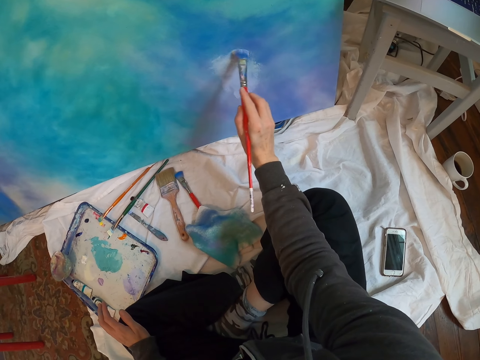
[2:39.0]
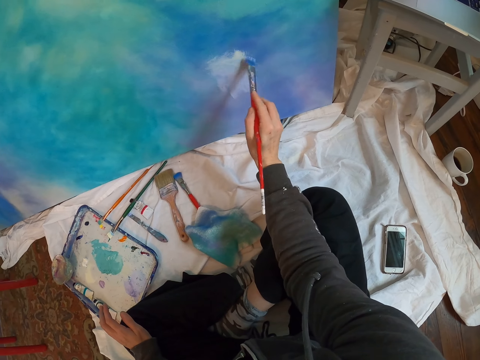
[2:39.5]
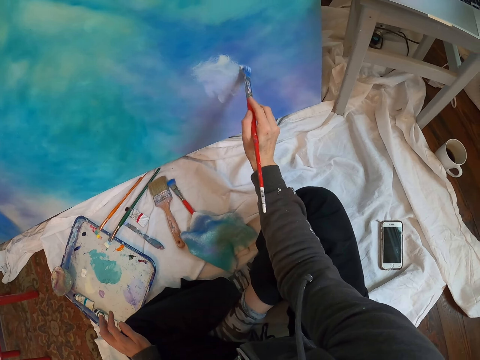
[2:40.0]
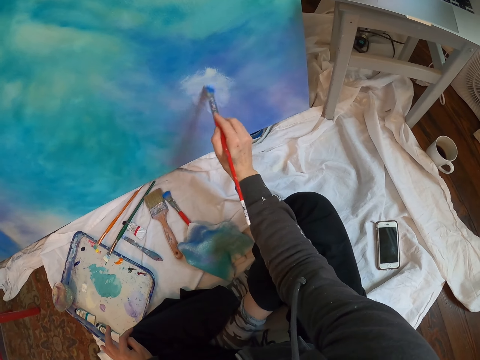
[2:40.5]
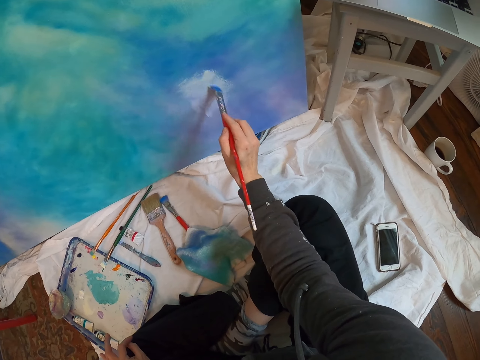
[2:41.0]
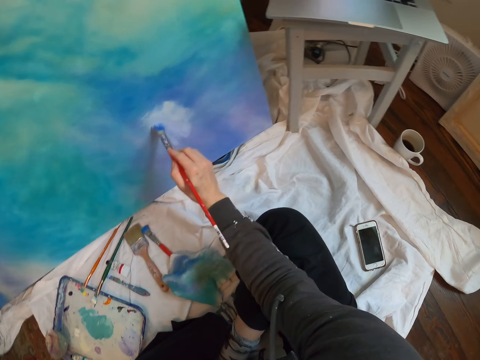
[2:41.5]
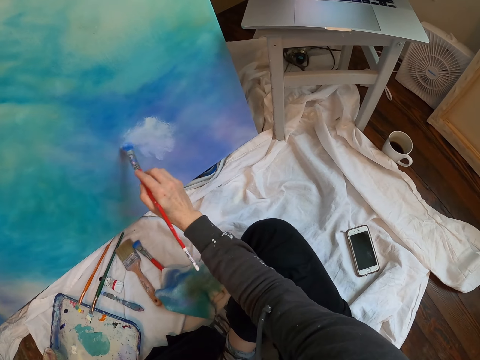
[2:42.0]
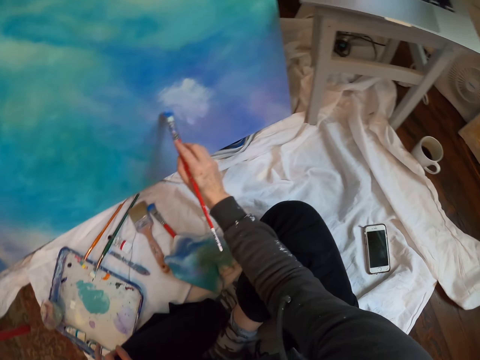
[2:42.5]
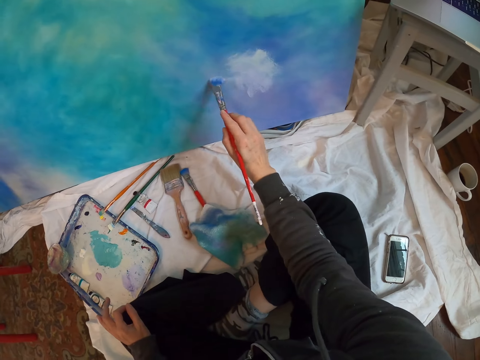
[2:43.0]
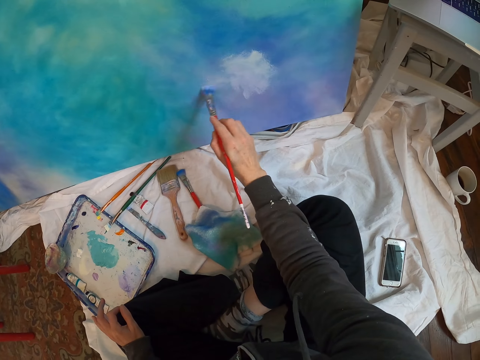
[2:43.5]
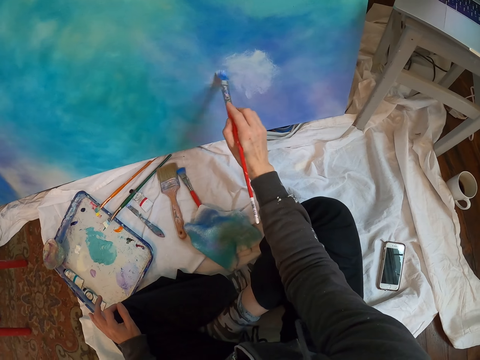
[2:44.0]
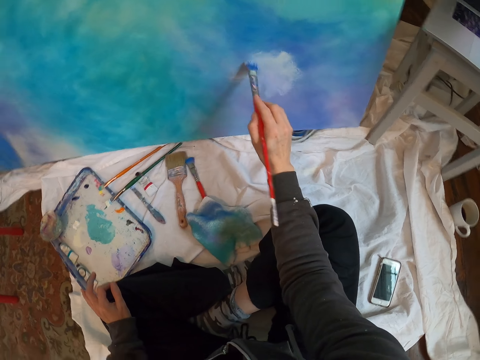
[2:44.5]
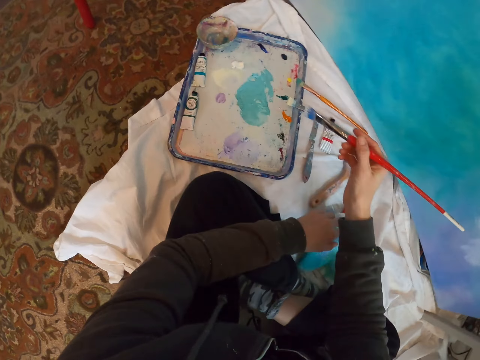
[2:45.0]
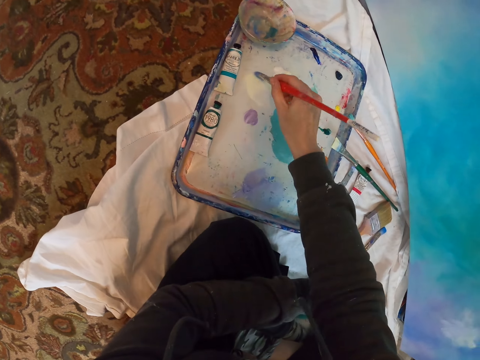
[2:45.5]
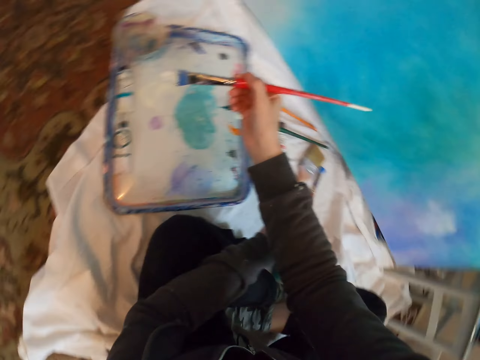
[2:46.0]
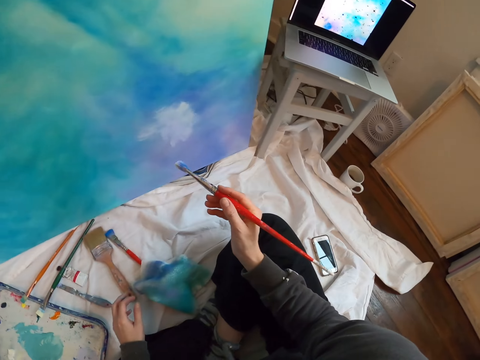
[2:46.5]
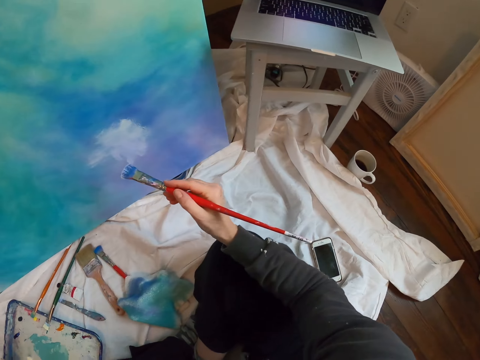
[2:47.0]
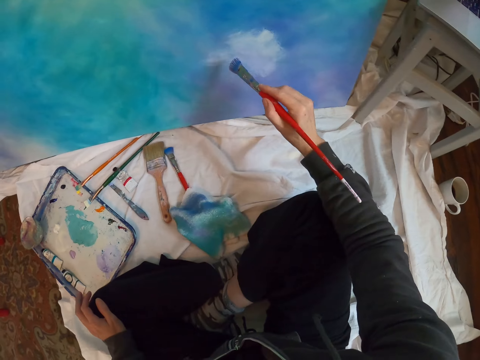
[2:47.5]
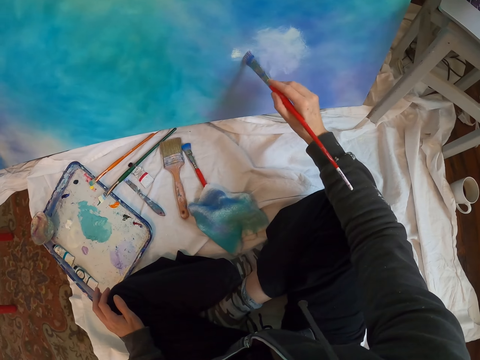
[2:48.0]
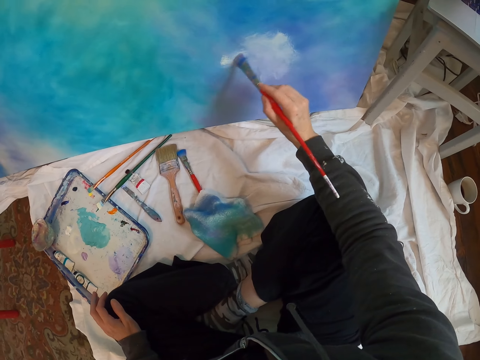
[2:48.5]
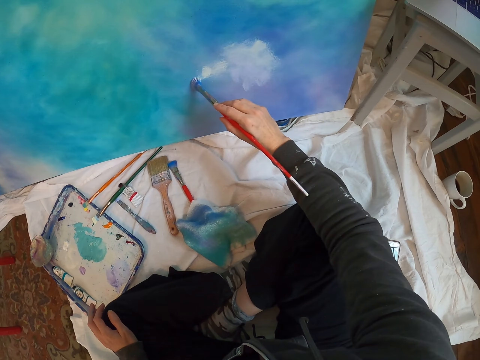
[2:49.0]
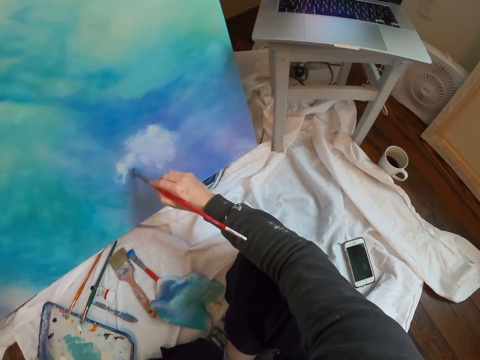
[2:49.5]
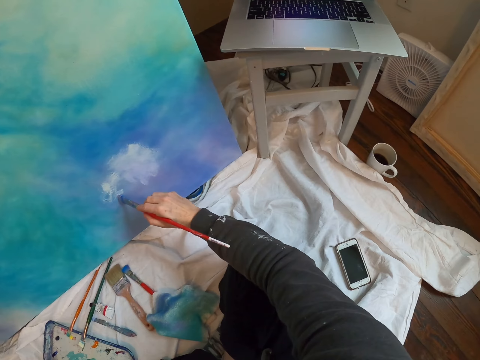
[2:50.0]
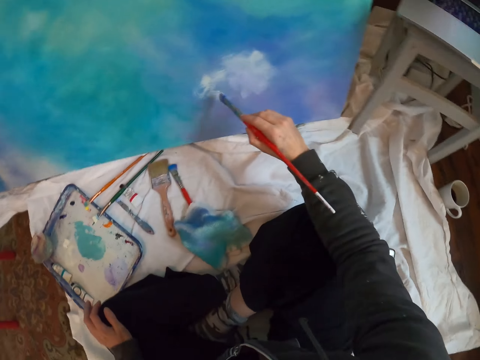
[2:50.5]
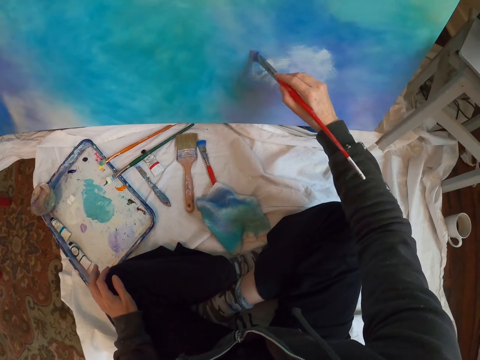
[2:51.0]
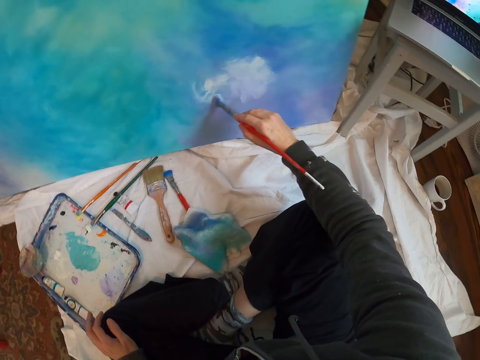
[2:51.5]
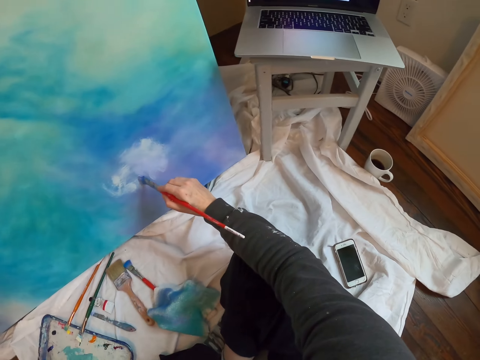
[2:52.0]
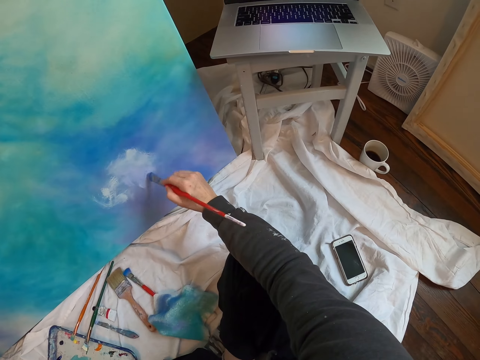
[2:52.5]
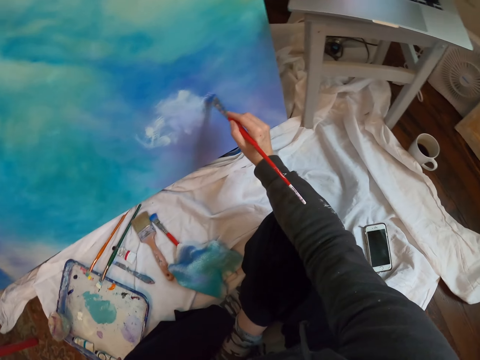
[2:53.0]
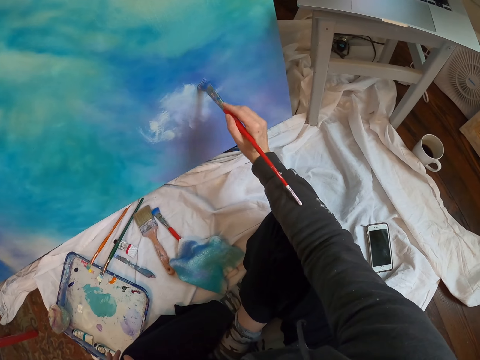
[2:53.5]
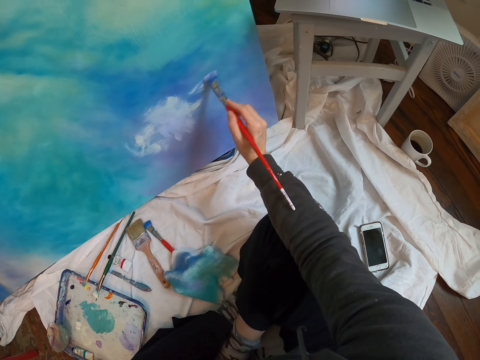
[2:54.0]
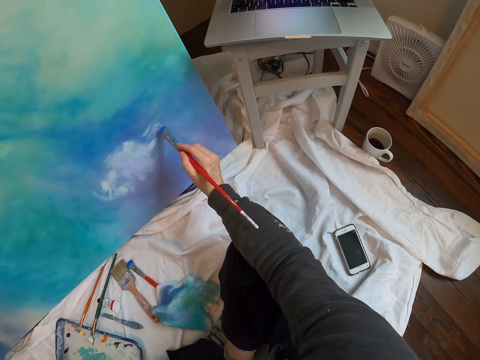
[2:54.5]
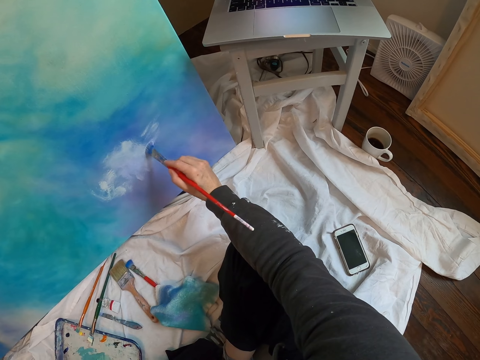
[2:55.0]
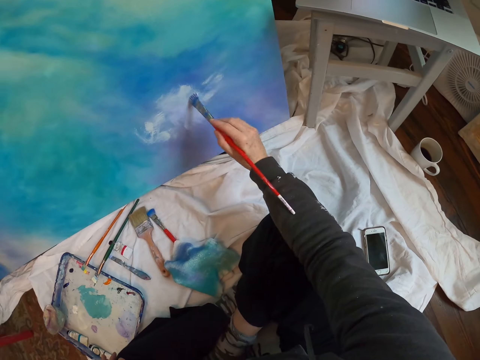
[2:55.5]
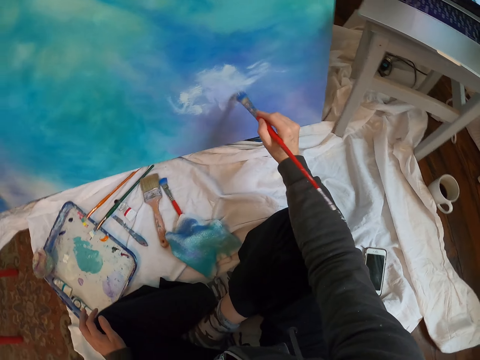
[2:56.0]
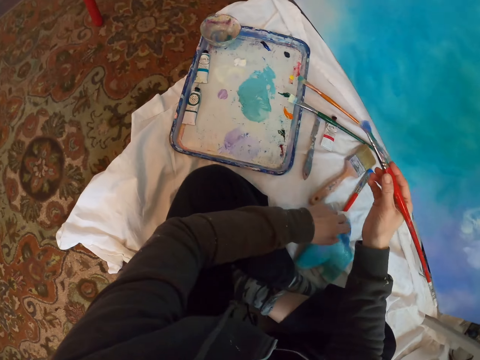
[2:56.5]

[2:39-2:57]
The camera wearer scoops paint from the paint palette with the painting brush. They paint the paint board with the painting brush. They look at the laptop. They paint the paint board. They look at the laptop. They paint the paint board.

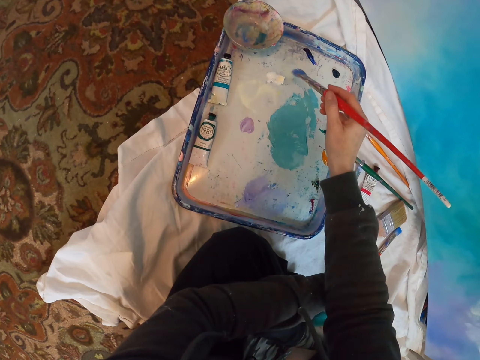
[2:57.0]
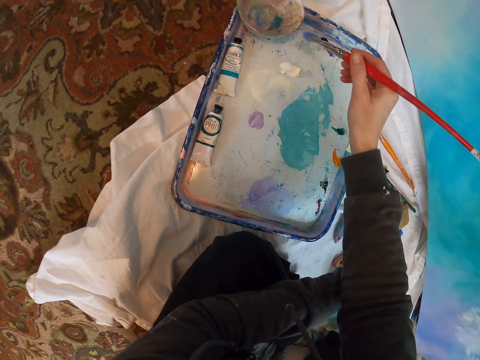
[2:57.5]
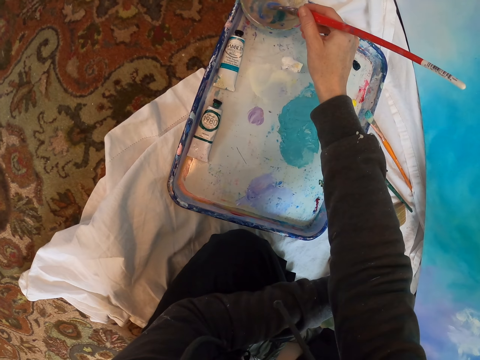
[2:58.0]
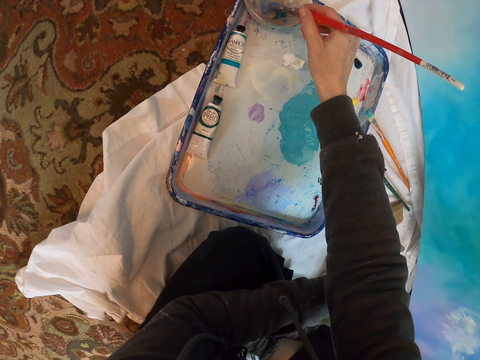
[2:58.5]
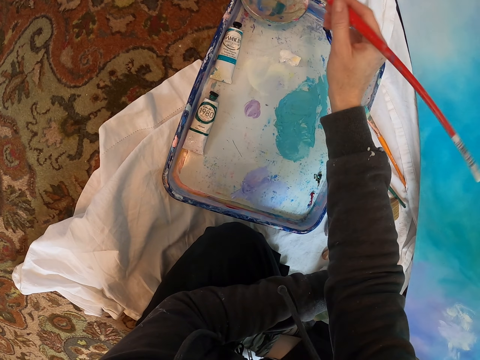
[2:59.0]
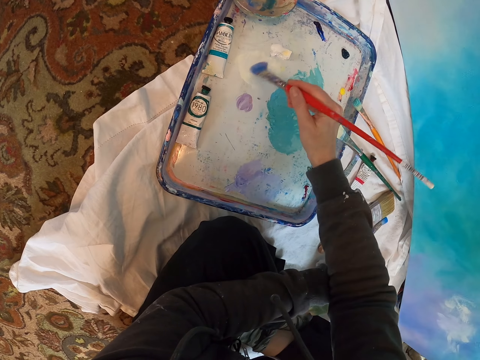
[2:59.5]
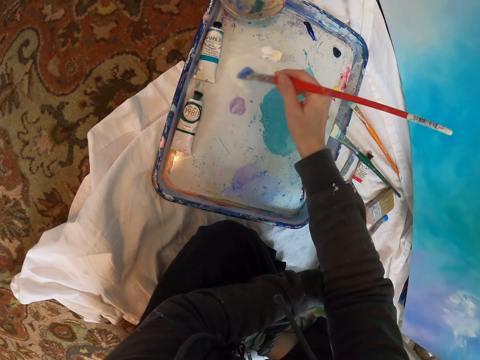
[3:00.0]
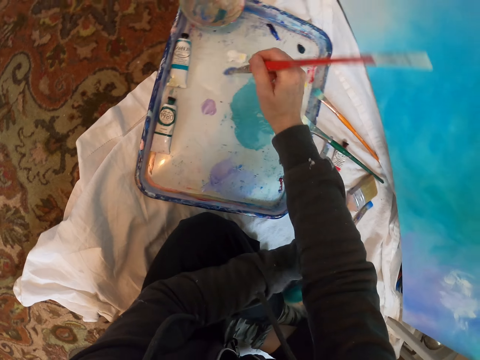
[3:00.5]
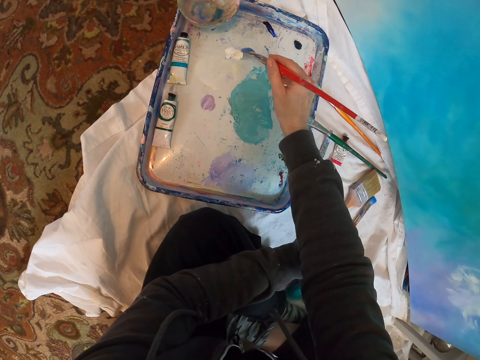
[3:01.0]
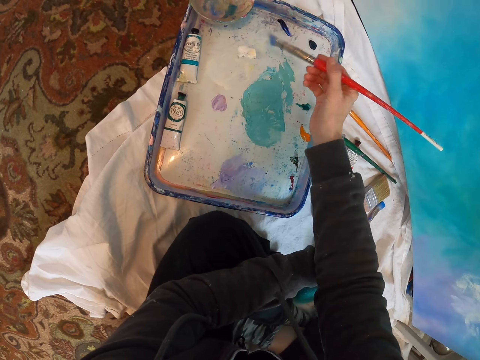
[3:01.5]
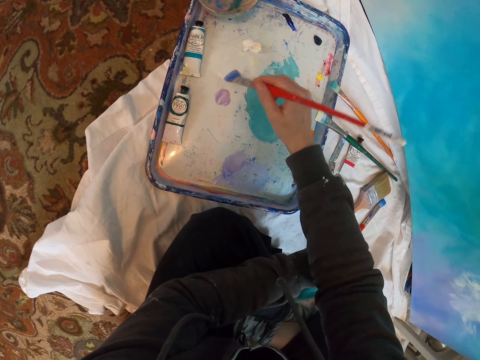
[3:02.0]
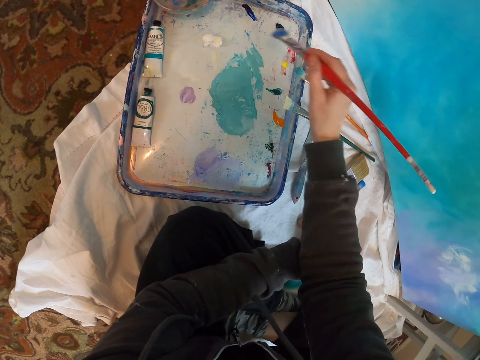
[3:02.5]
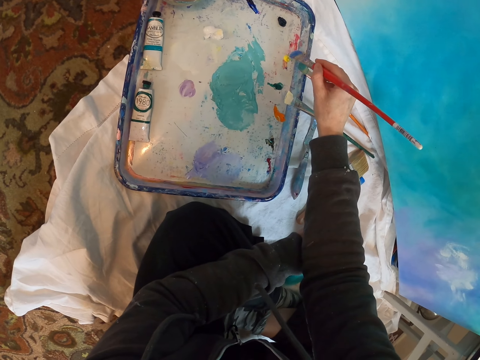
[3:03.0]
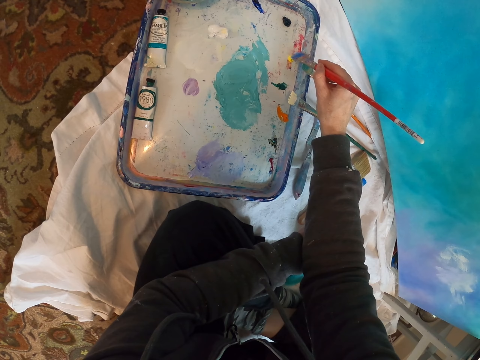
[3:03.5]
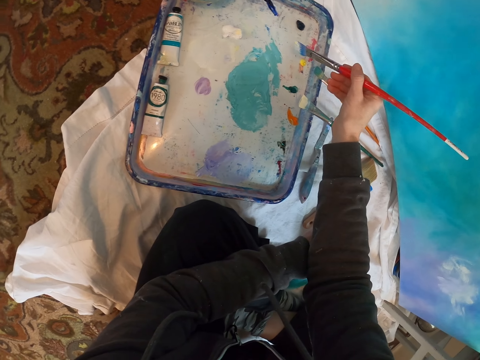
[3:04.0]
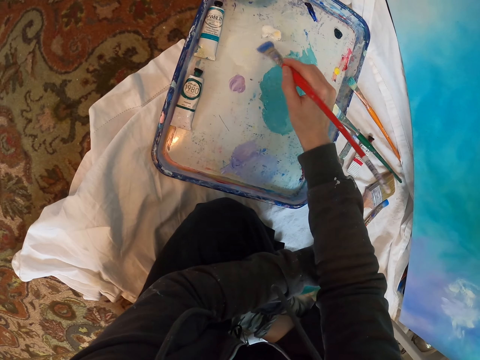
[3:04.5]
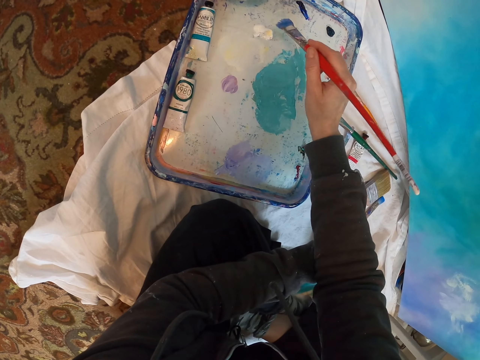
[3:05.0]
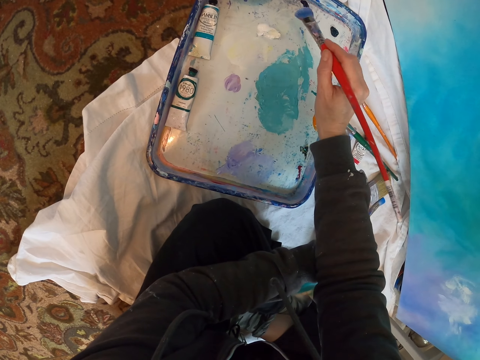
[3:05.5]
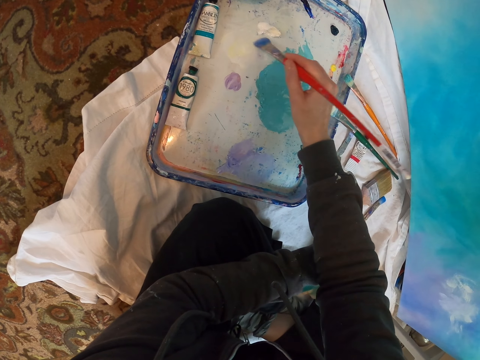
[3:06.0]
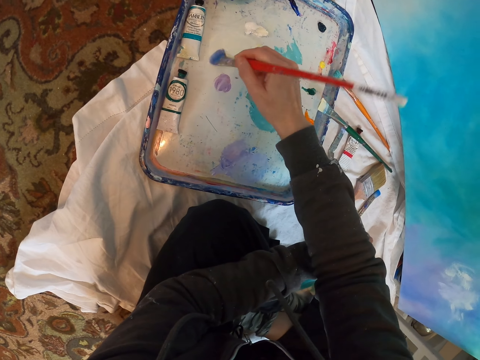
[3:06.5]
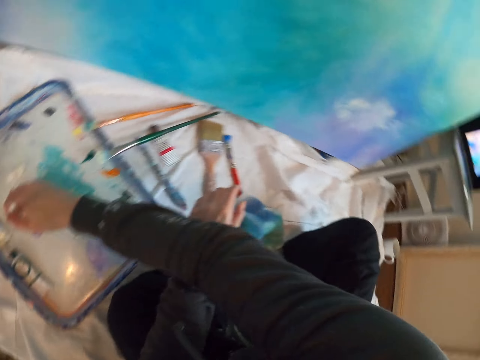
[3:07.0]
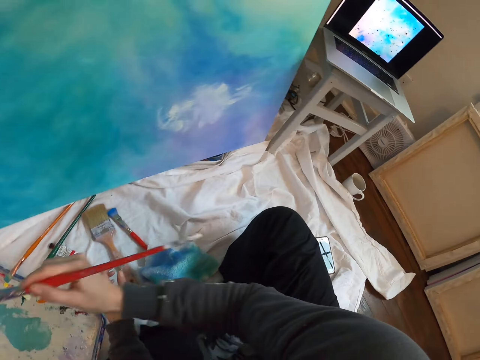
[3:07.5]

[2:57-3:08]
The camera wearer takes from the tray with the painting brush. They dip the brush in liquid. They mix paint on the paint palette with the painting brush.
